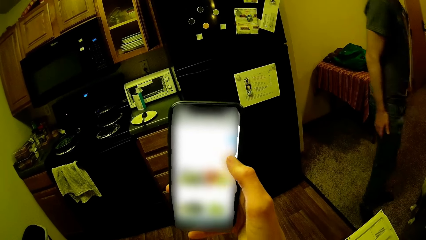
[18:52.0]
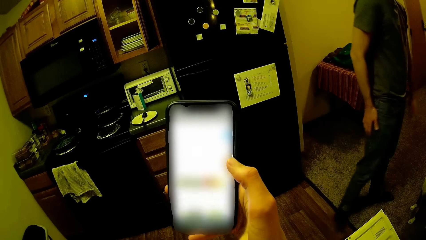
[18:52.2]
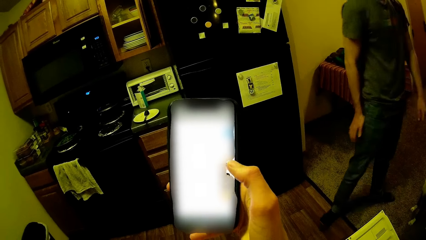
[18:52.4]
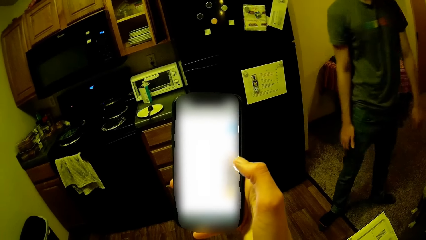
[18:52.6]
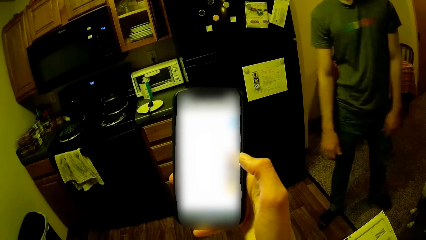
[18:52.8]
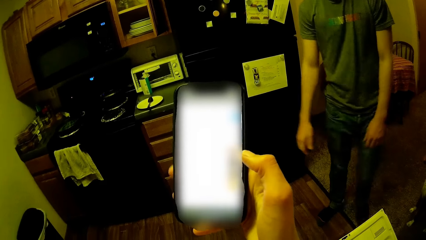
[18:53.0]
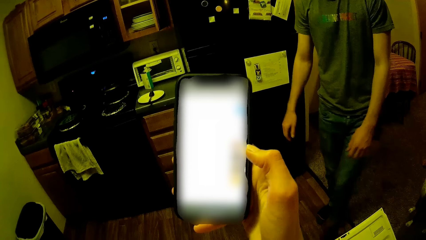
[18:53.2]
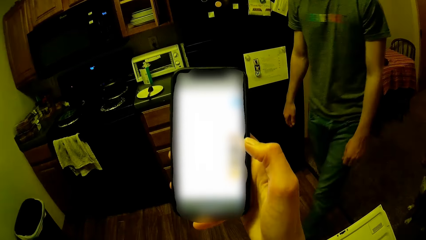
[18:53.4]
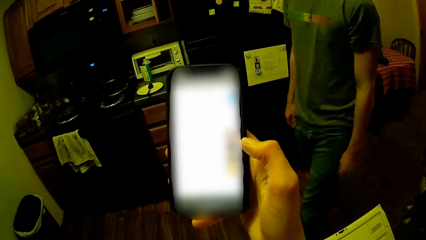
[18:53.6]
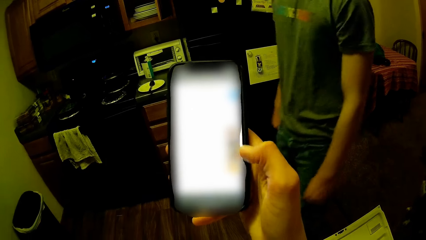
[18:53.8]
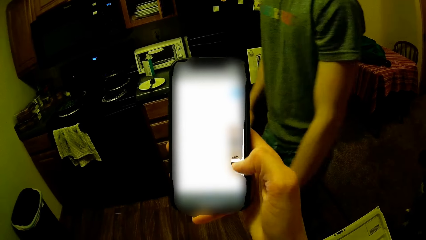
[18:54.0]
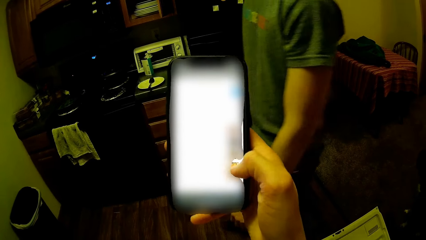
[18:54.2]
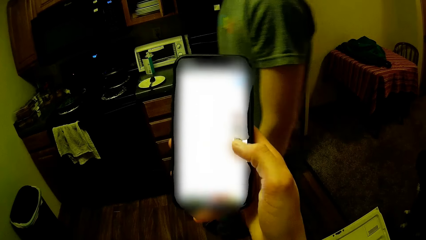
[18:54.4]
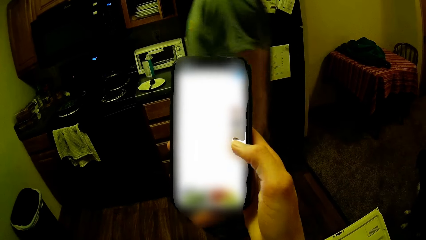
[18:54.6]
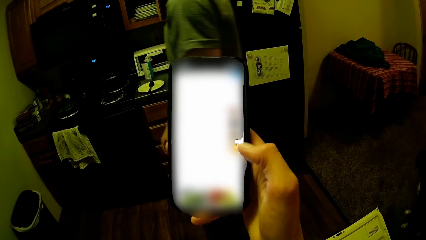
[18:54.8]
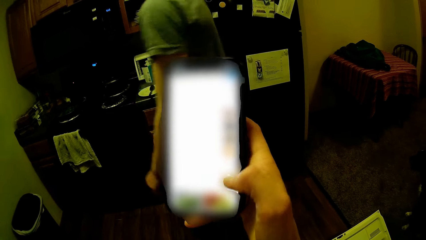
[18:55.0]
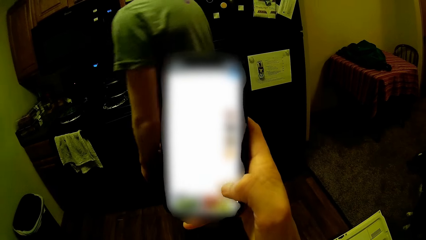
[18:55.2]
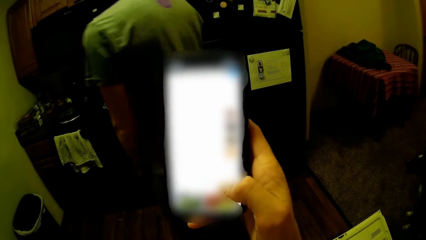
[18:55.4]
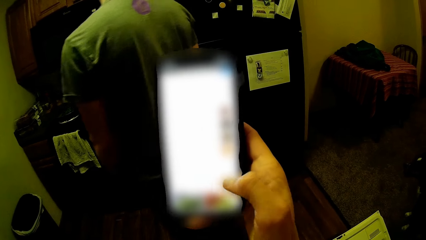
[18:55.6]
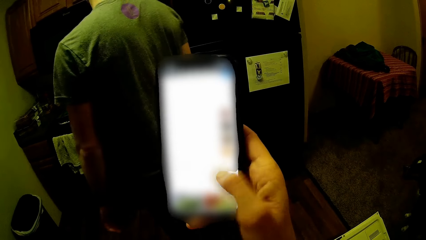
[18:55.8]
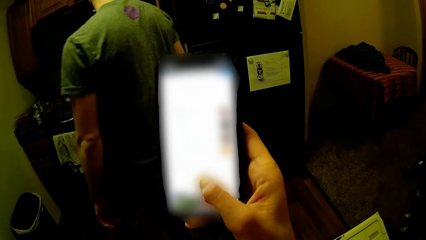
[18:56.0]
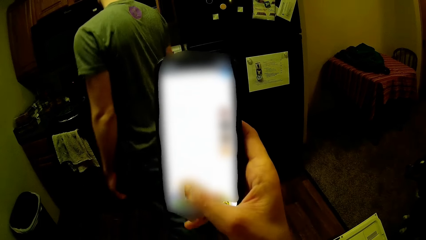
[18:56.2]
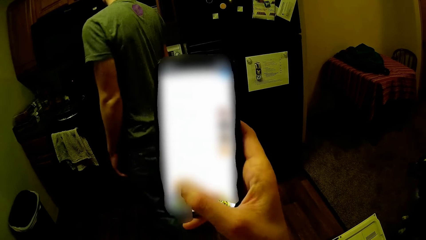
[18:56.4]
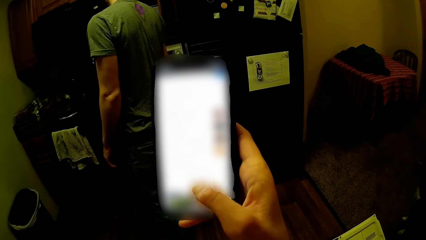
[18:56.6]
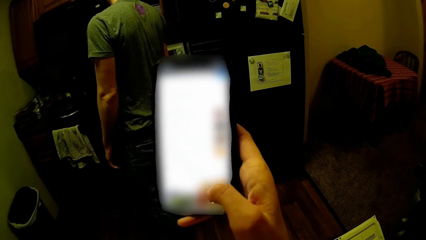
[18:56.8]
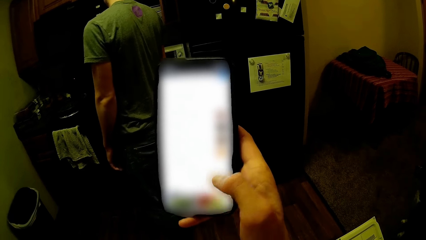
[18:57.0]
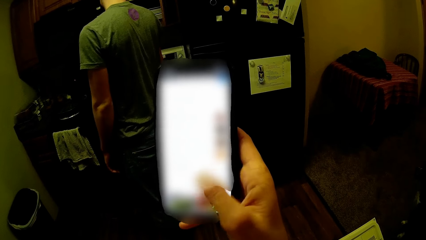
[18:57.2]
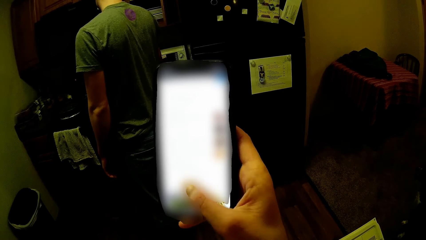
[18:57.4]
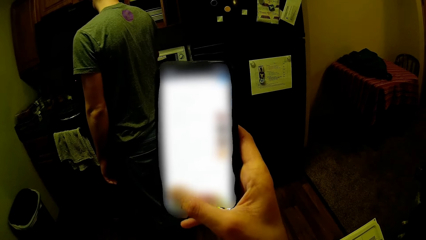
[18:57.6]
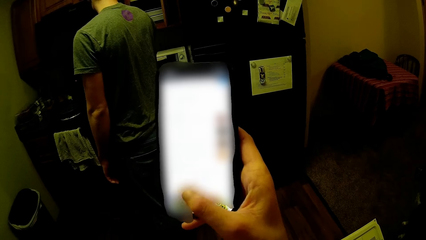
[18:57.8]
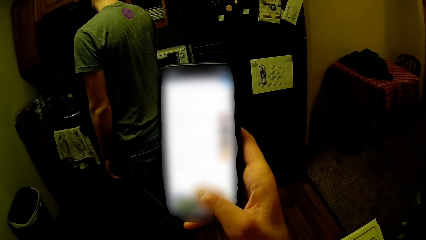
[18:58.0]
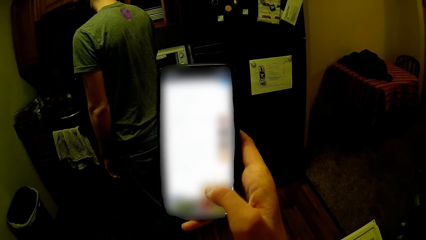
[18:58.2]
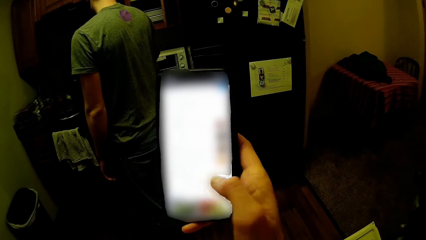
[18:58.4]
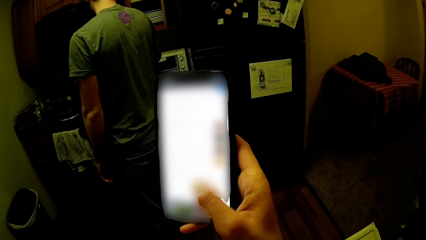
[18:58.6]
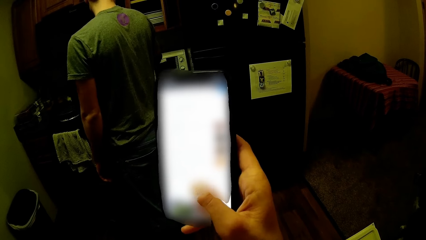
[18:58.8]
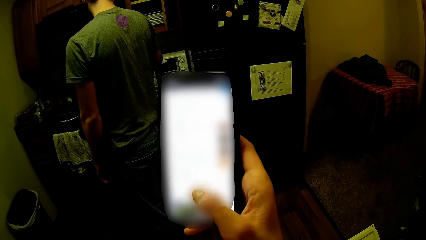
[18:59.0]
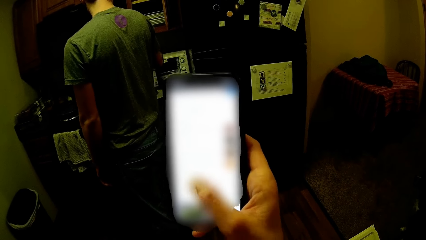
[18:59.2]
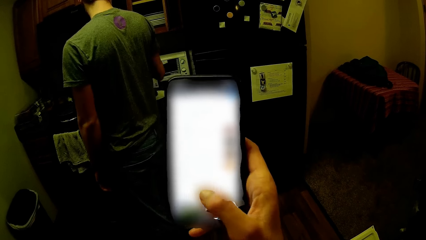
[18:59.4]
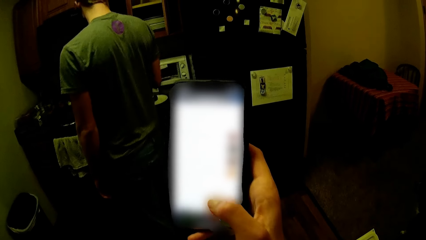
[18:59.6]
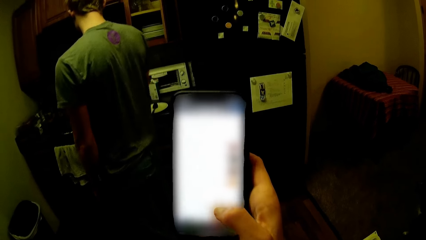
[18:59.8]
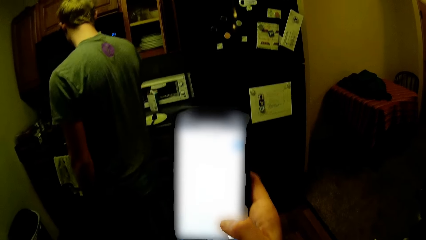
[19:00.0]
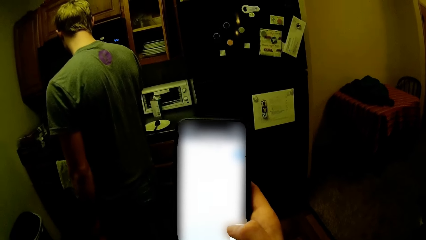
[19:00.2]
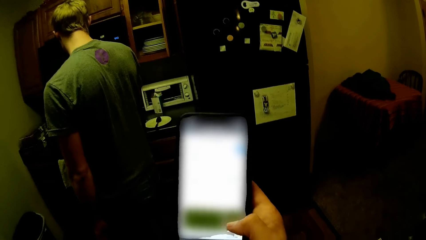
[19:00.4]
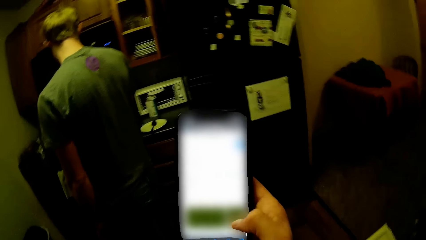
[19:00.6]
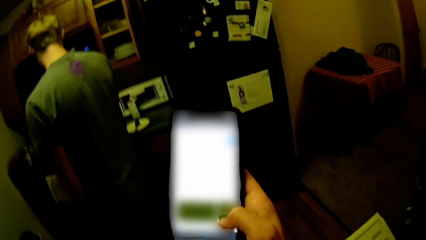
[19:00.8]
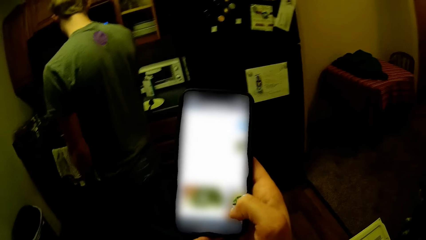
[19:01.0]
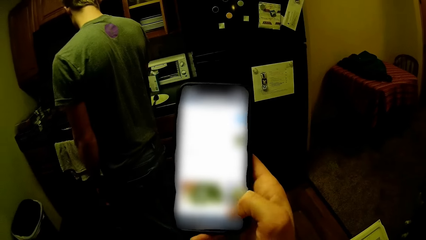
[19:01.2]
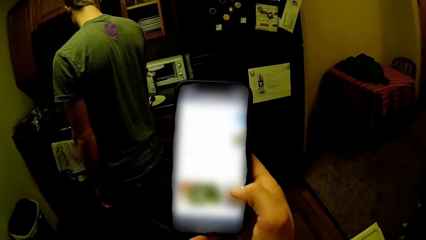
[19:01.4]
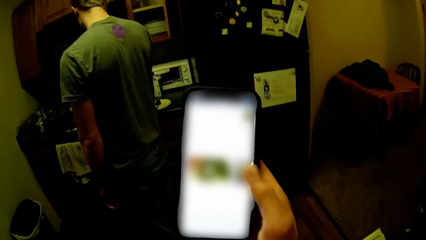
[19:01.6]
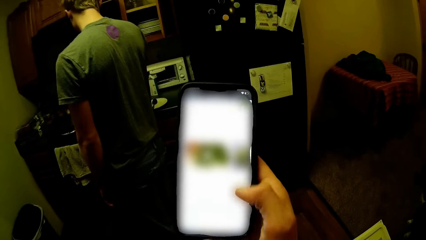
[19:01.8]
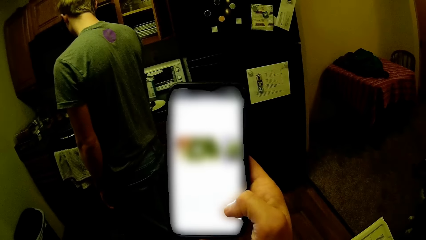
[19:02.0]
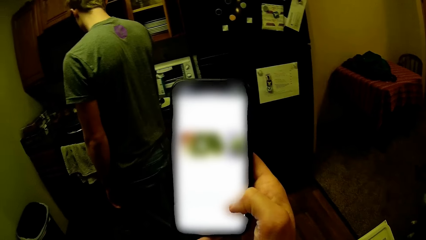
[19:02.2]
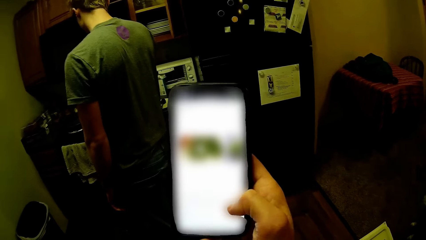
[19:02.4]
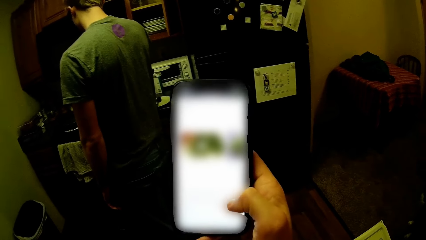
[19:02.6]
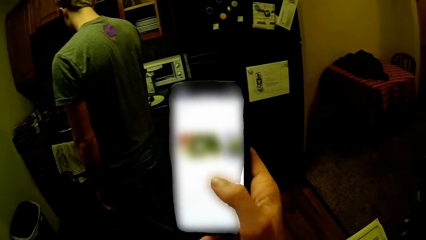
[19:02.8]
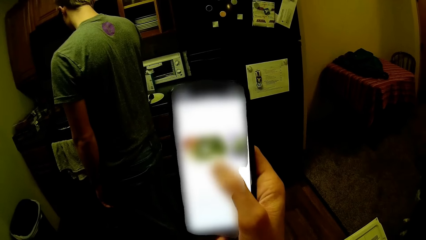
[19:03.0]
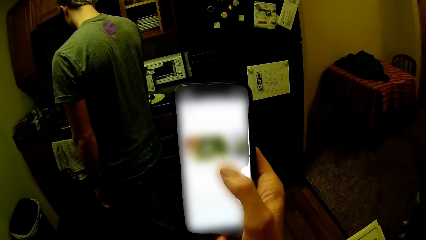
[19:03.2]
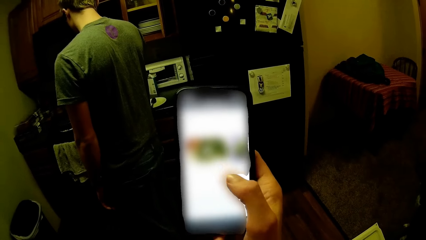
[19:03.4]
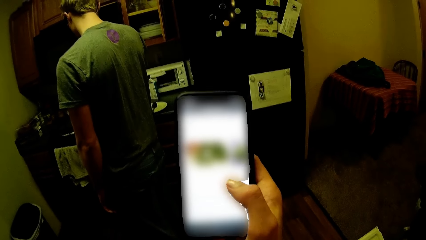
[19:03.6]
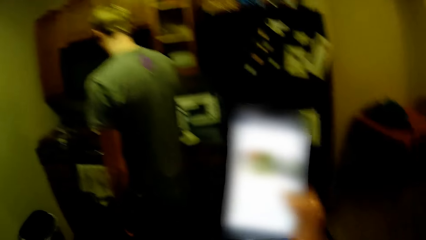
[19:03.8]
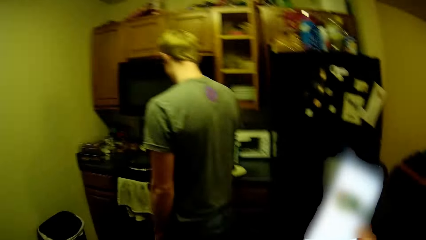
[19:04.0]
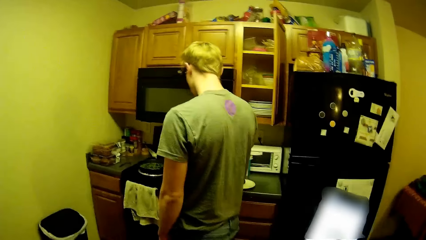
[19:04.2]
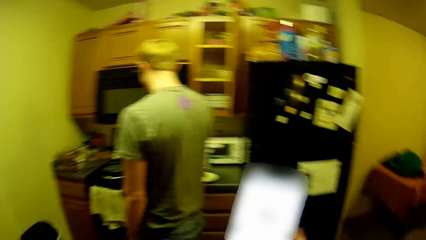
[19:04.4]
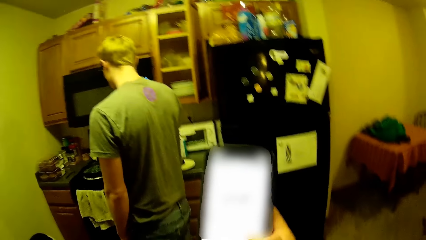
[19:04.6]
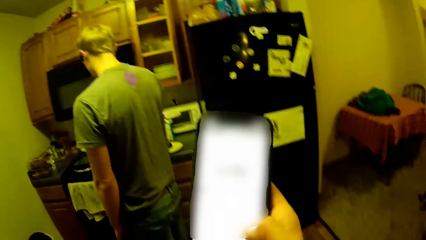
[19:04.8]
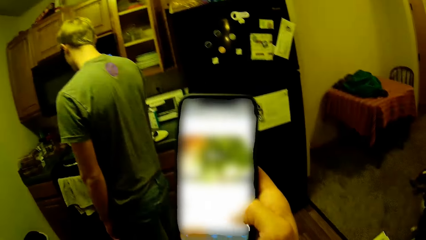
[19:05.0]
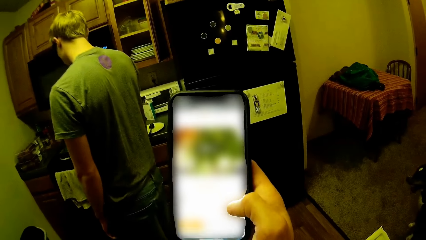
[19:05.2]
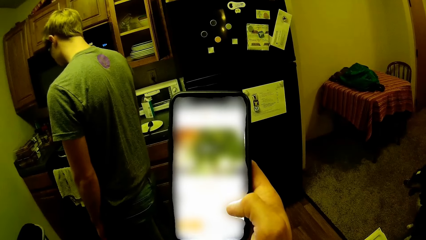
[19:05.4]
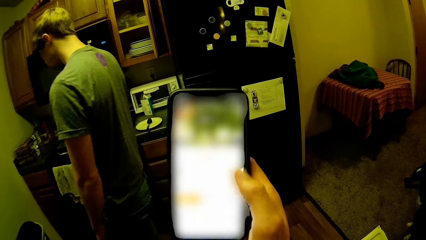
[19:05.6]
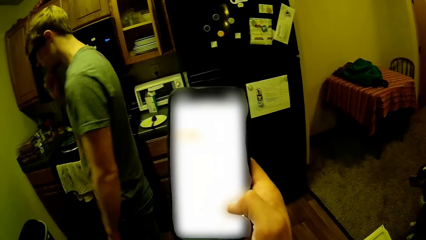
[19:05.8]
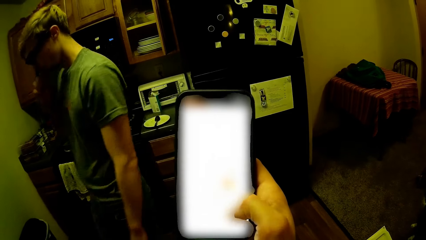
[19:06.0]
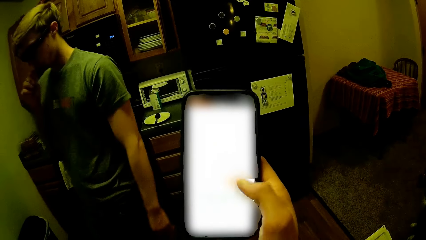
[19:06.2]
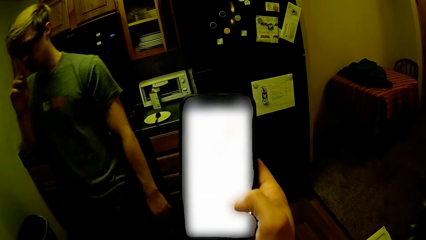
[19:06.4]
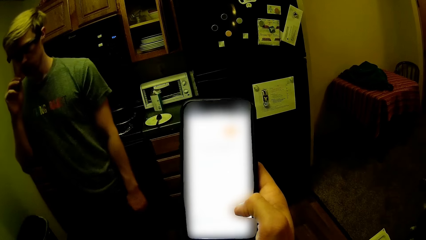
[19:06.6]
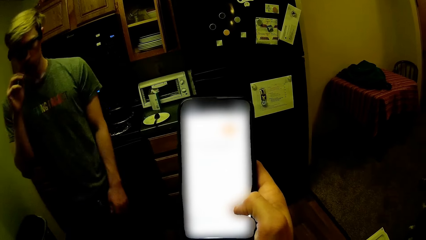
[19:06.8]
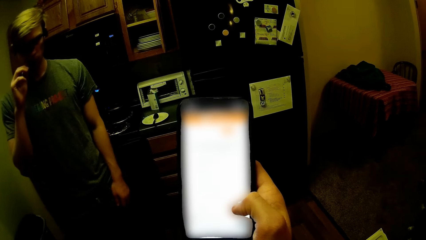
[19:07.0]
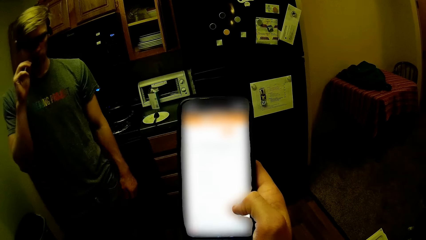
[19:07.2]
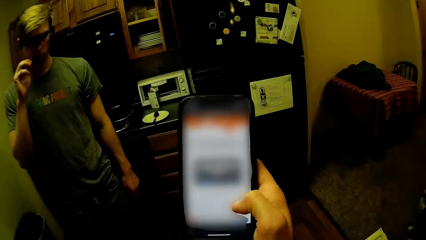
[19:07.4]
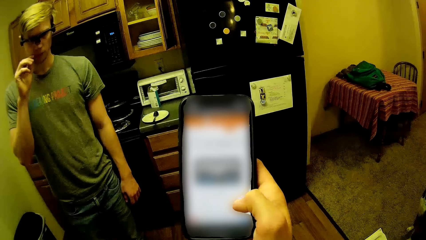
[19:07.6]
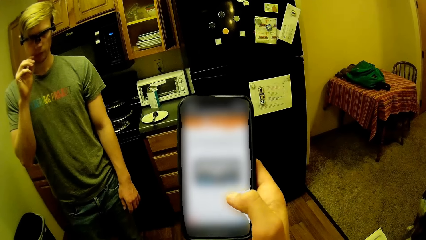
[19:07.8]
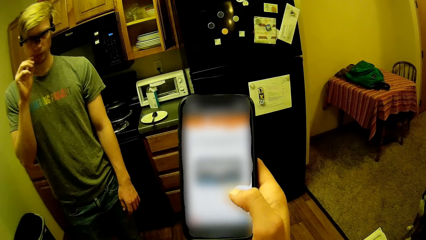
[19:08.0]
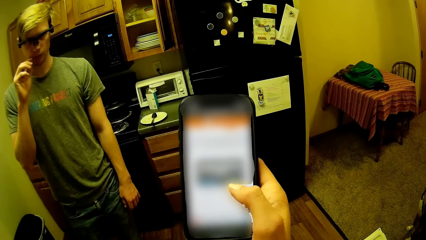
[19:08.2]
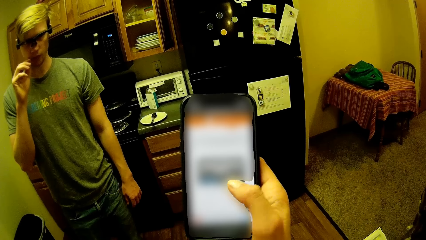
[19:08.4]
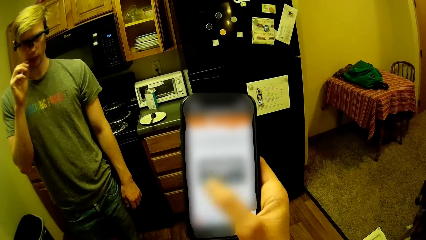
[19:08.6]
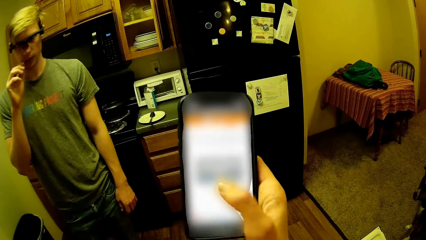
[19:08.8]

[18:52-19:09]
A man walks back into the kitchen to the cupboard. The man touches something on the cupboard.
